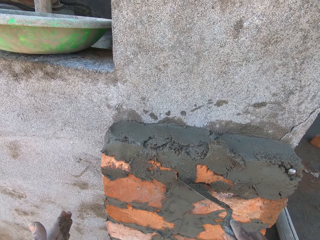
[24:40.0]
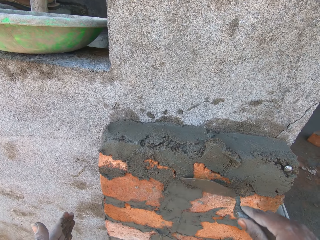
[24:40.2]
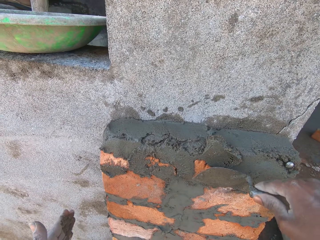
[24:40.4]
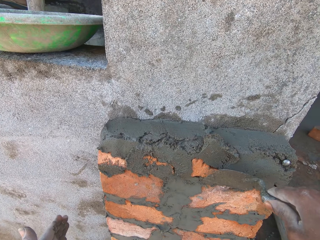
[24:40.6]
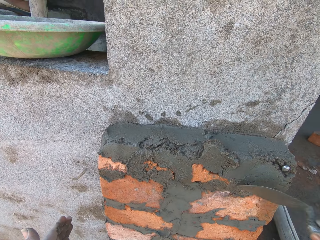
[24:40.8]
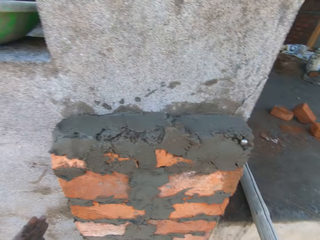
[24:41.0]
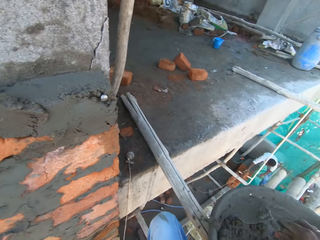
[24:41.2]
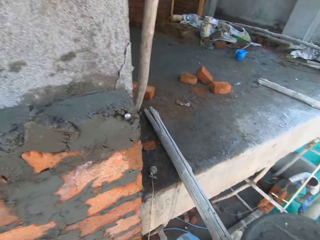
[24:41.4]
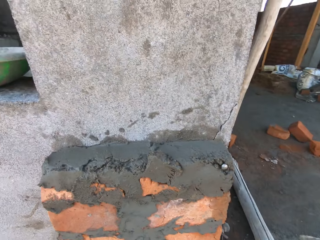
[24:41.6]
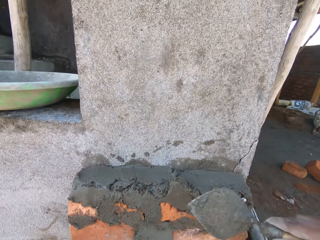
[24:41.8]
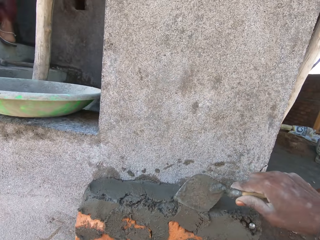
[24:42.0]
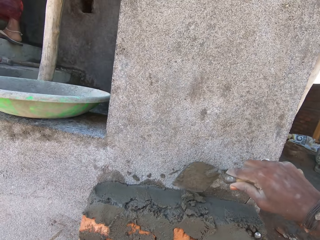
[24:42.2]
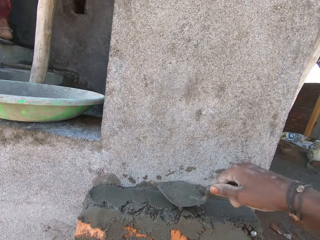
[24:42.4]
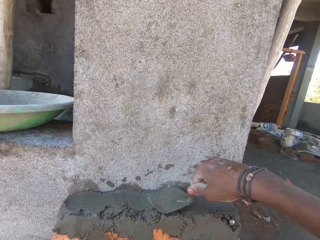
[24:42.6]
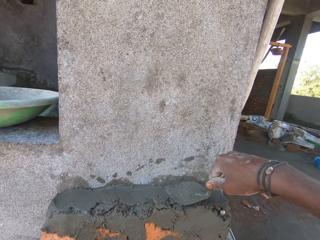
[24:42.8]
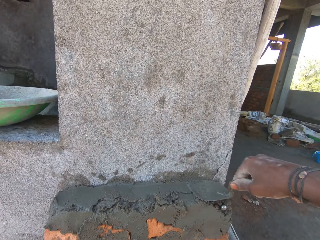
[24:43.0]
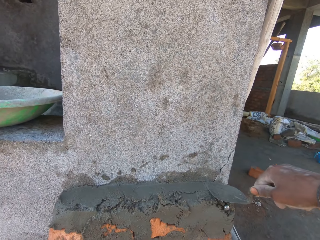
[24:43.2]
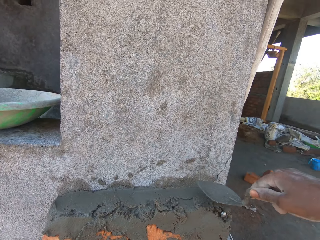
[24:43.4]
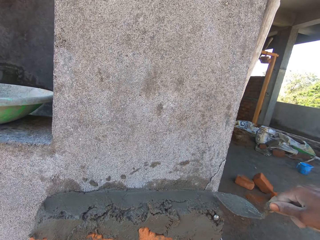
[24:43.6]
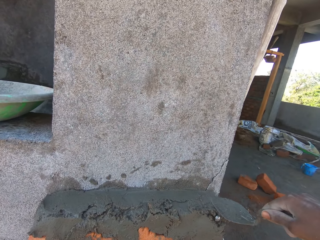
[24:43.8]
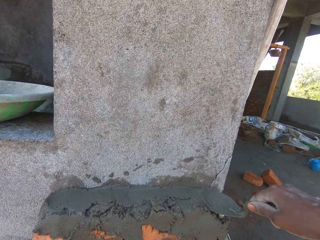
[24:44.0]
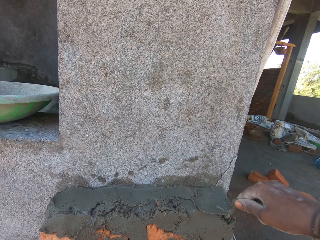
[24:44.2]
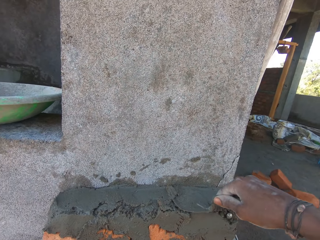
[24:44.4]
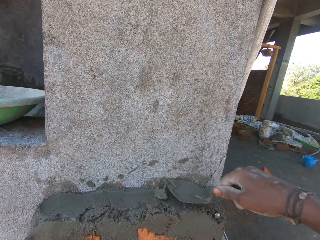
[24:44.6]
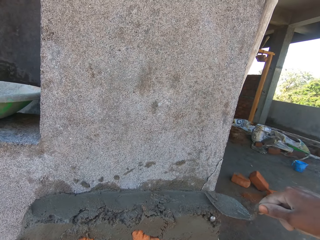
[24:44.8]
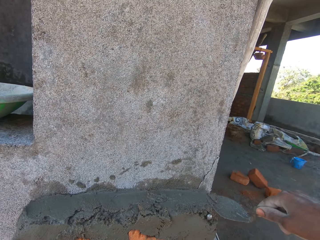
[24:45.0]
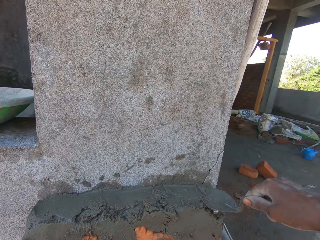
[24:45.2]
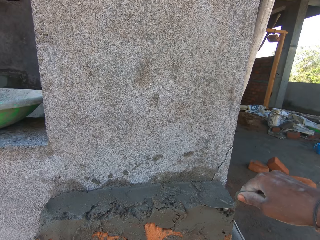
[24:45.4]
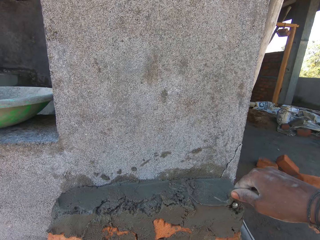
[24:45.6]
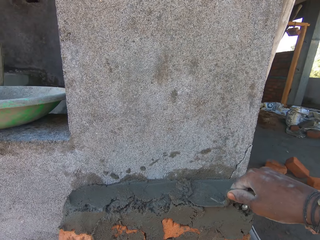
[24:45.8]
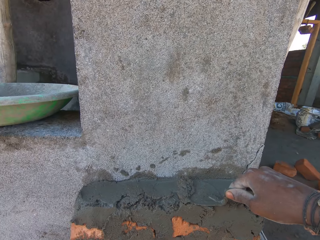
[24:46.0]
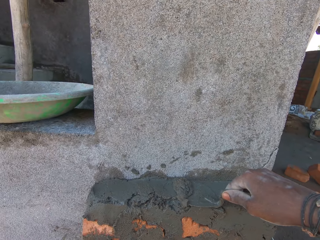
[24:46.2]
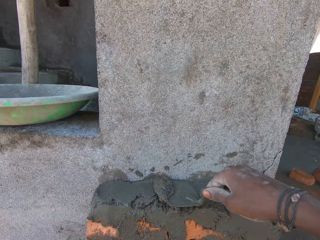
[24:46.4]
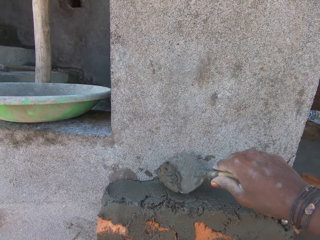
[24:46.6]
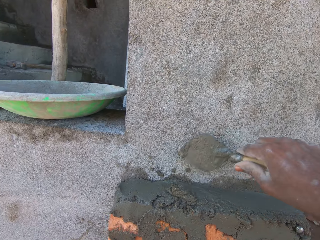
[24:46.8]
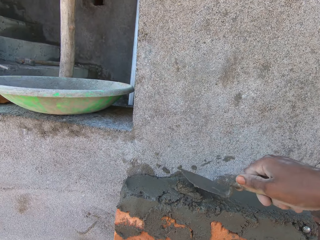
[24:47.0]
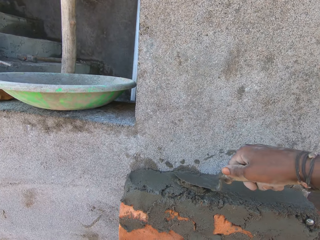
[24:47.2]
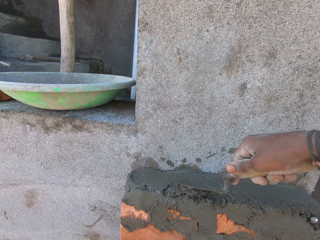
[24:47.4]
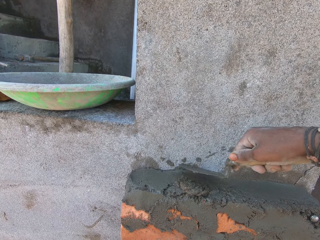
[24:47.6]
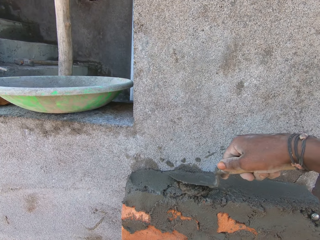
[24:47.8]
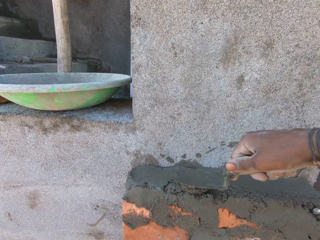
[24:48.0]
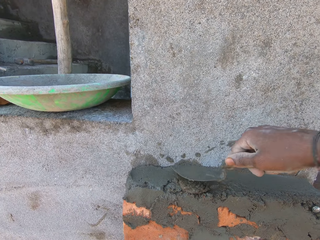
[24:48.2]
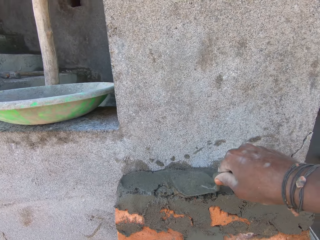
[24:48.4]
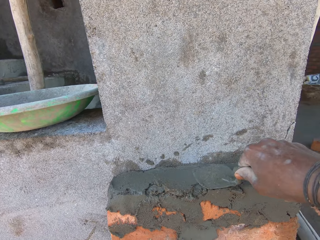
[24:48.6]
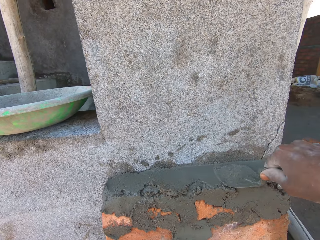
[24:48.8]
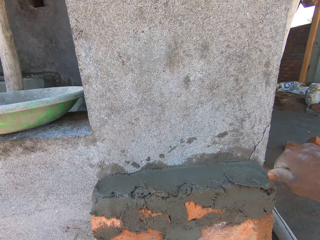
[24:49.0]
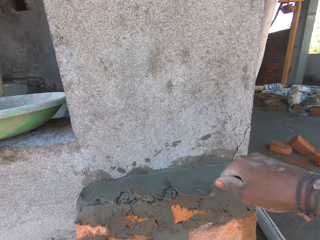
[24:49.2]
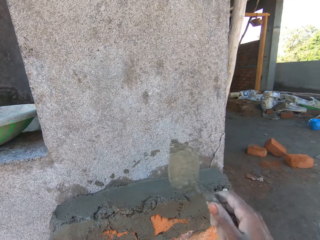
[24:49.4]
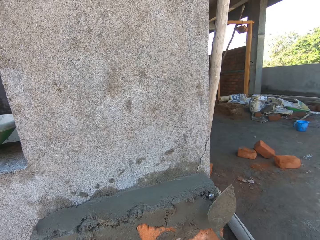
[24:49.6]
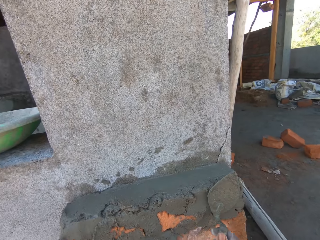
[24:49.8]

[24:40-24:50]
The camera wearer smoothens the concrete on the red bricks on the wall with the trowel in his right hand. He places the concrete on the red brick on the wall with the trowel in his right hand and his left hand. He plasters the concrete on the red bricks on the wall with the trowel in his right hand.

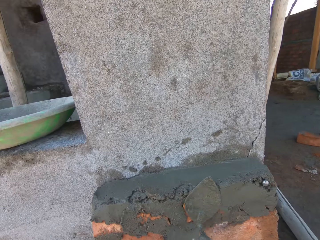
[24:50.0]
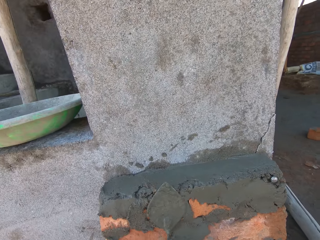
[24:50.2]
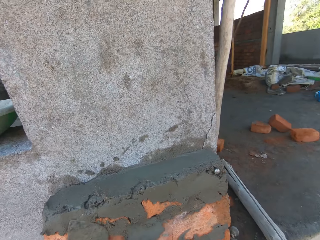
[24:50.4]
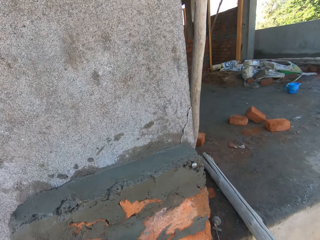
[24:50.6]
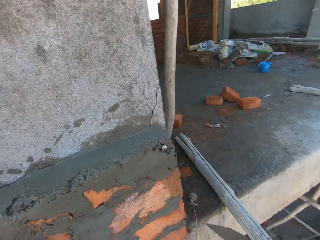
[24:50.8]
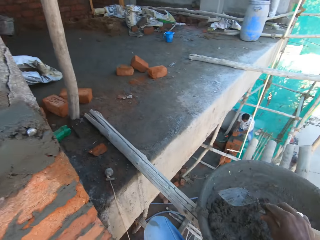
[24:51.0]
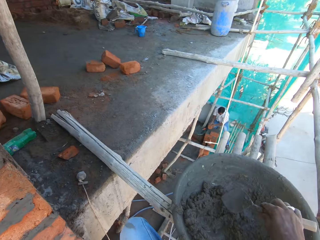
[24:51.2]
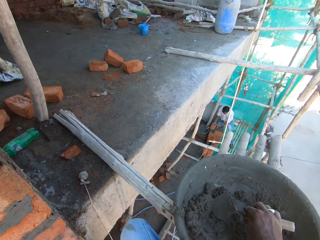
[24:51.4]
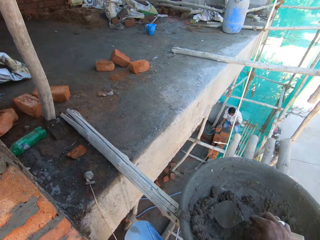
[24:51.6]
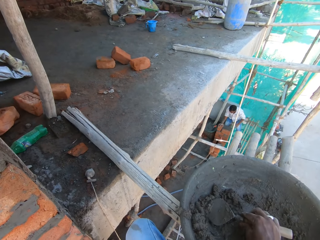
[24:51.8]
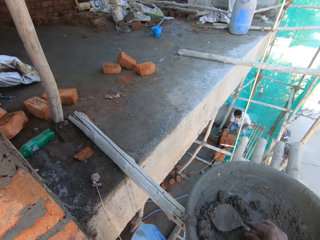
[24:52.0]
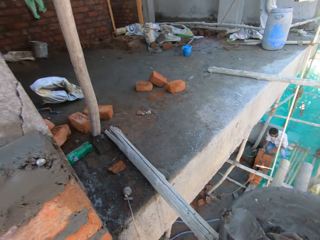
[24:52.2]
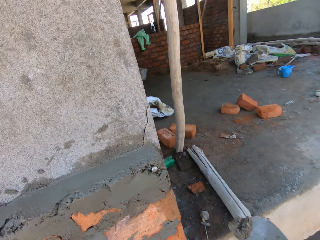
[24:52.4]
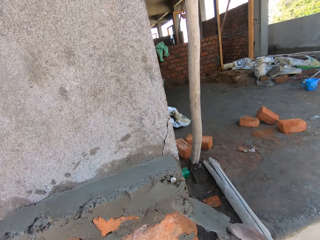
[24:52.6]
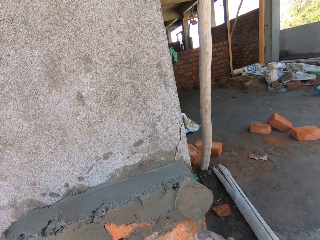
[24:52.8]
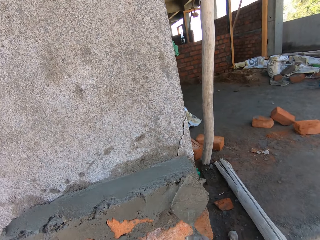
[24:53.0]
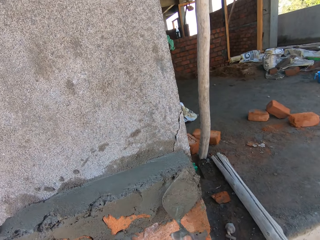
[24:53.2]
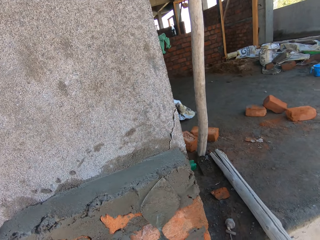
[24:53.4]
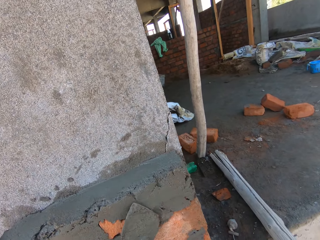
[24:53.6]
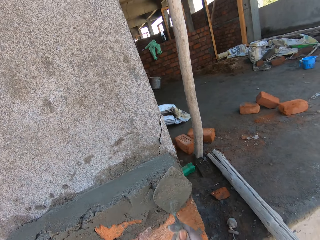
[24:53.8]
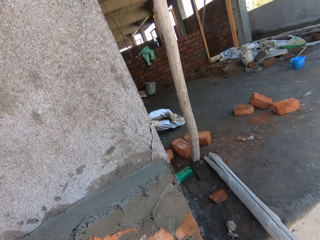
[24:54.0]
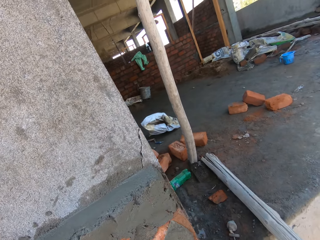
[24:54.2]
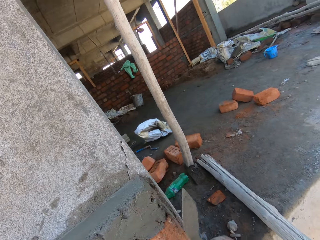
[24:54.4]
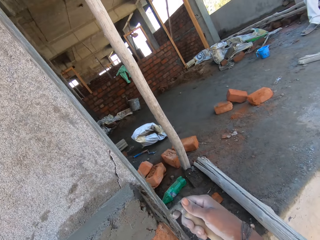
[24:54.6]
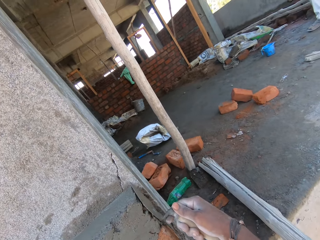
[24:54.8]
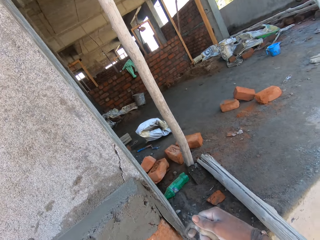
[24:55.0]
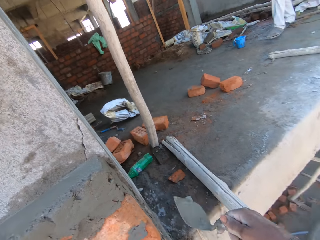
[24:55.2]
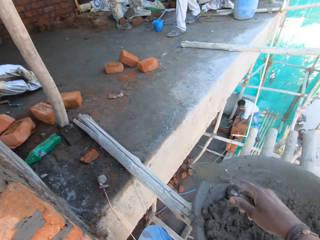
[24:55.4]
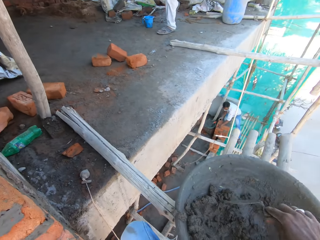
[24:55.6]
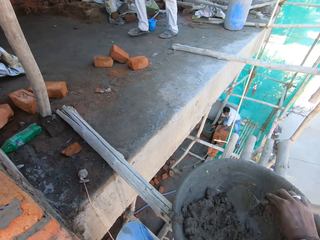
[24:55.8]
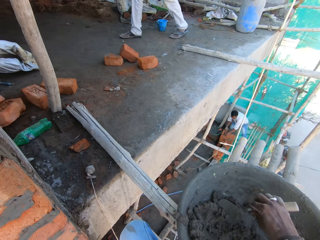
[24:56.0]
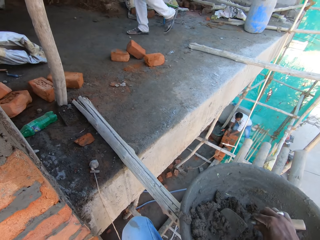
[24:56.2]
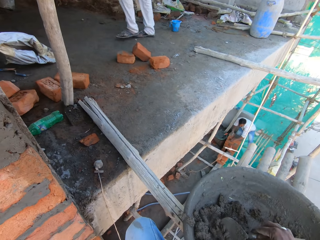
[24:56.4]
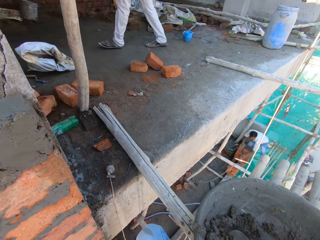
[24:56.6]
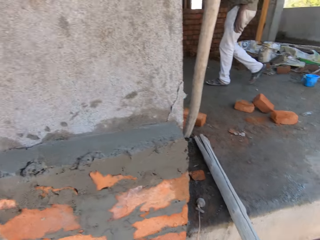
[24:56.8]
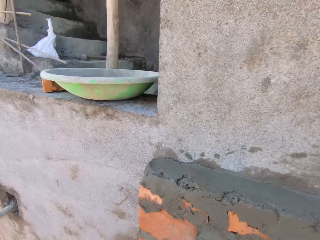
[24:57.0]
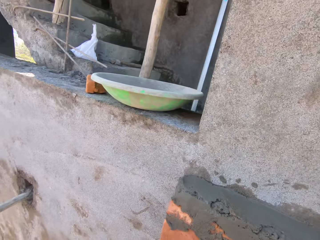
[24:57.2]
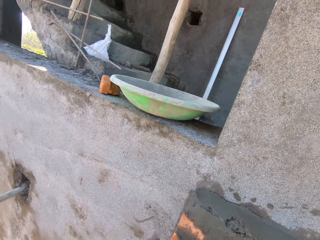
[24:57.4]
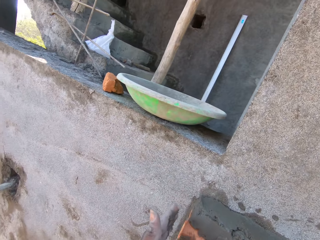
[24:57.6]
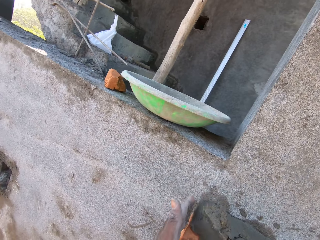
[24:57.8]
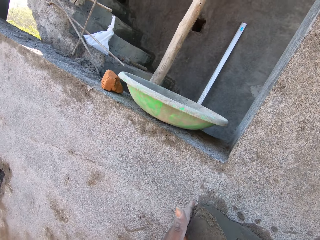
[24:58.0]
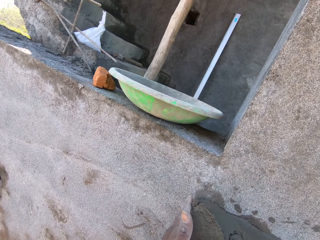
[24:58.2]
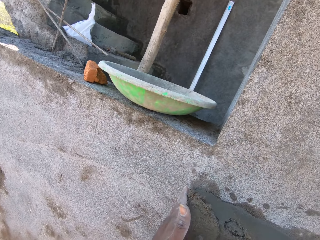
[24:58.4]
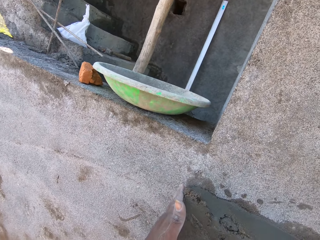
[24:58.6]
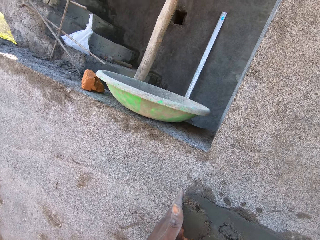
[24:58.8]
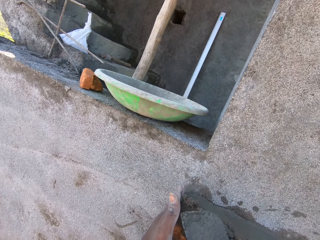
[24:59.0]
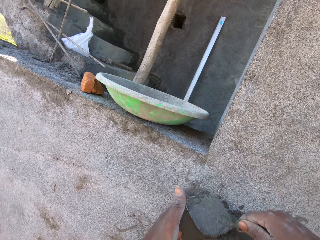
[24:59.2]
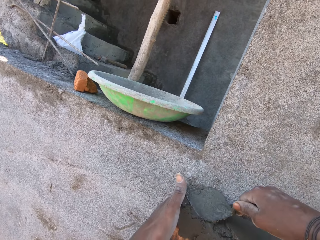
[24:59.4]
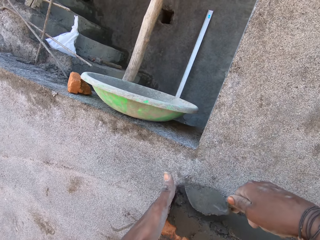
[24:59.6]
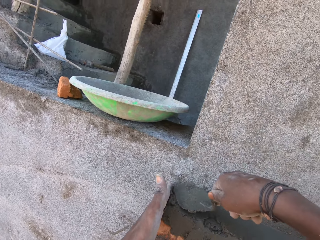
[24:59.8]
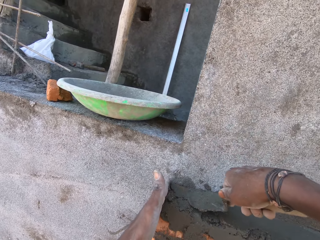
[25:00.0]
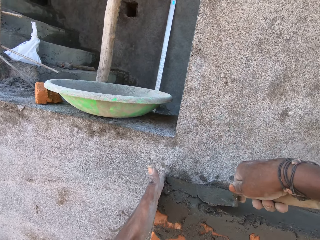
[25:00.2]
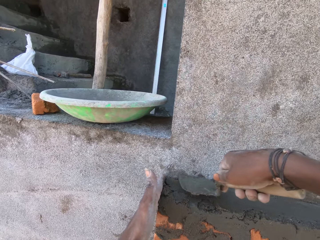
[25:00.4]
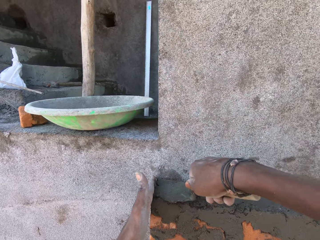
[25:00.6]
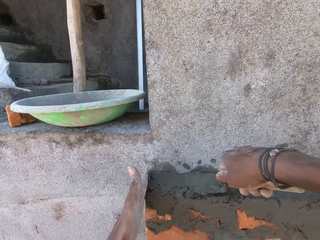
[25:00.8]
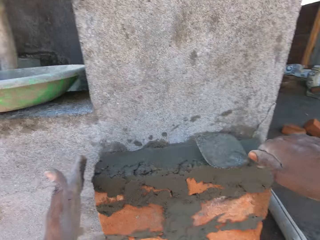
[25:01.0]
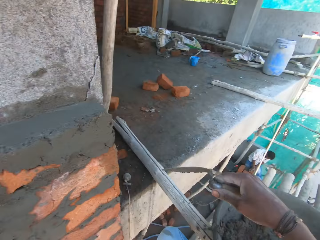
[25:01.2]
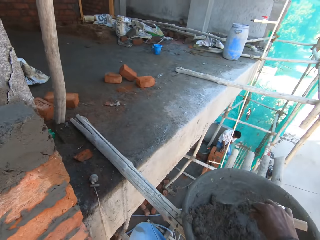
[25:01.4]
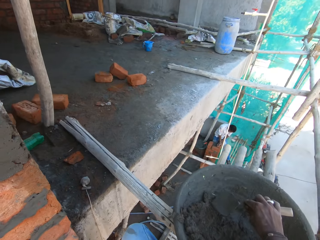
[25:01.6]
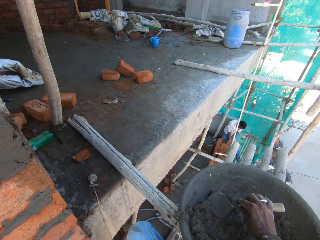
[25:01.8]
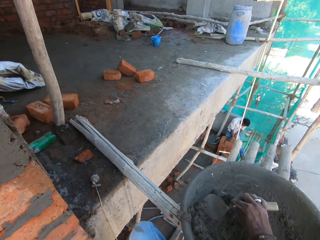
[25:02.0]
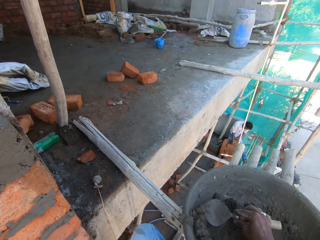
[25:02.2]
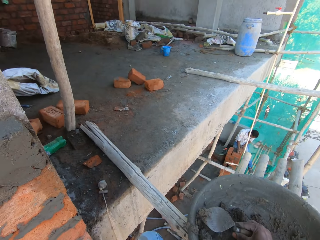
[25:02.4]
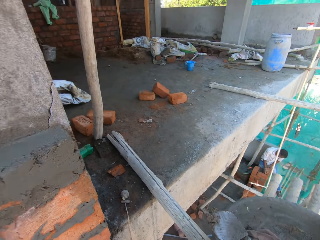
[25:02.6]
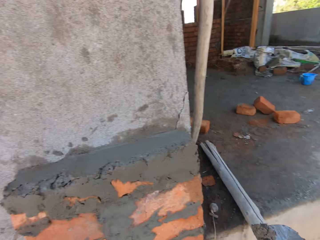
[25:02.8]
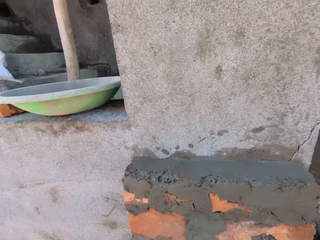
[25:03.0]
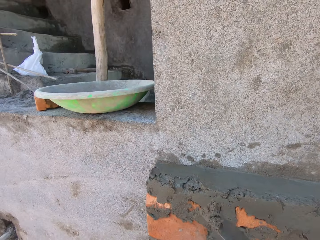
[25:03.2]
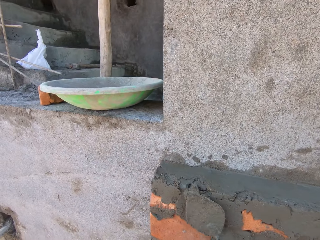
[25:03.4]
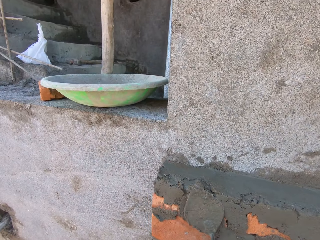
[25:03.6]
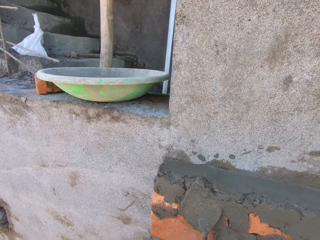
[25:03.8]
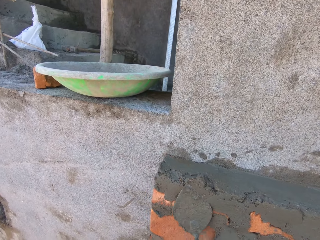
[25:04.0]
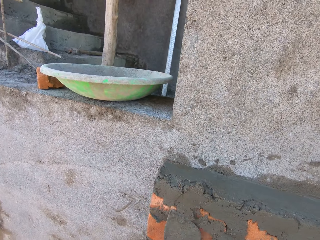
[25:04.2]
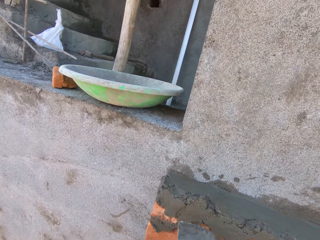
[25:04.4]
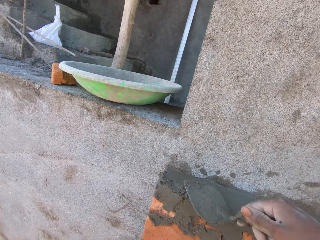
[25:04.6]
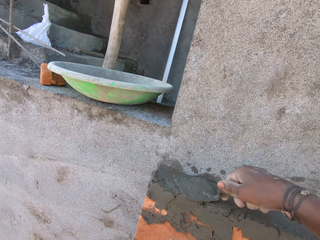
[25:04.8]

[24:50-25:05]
The man places a red brick on the beam on the floor of the building. The camera wearer takes concrete from the bowl of concrete on the bamboo scaffold with the trowel in his right hand. He plasters the concrete on the red bricks on the wall with the trowel in his right hand. He takes concrete from the bowl of concrete on the bamboo scaffold with the trowel in his right hand. He places the concrete on the red brick on the wall with the trowel in his right hand and his left hand. He plasters the concrete on the red bricks on the wall with the trowel in his right hand. He takes concrete from the bowl of concrete on the bamboo scaffold with the trowel in his right hand. The man holds a red brick on the beam on the floor of the building with his hands. The camera wearer plasters the concrete on the red bricks on the wall with the trowel in his right hand.
